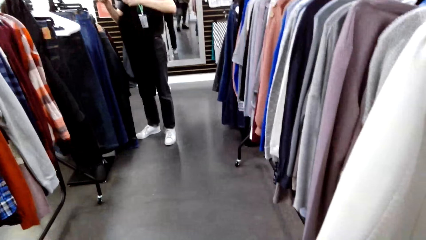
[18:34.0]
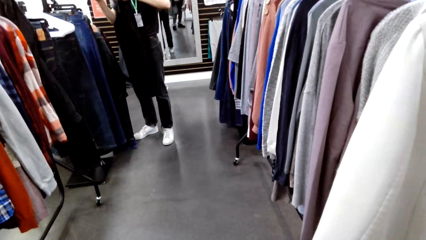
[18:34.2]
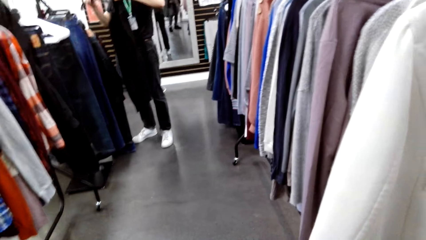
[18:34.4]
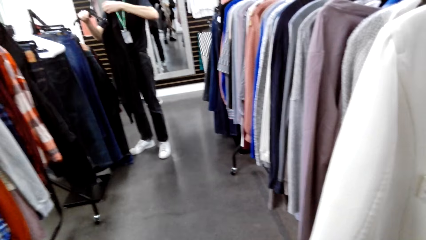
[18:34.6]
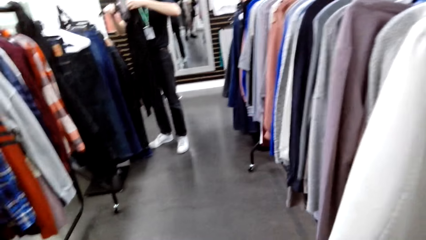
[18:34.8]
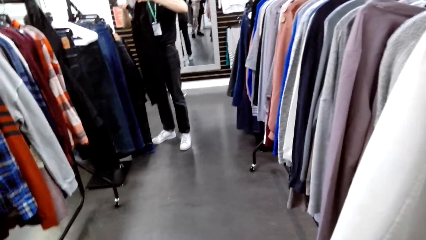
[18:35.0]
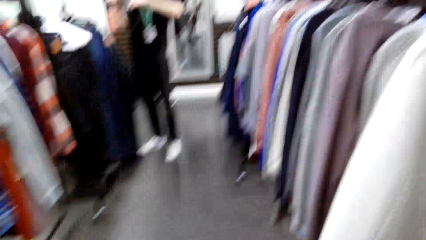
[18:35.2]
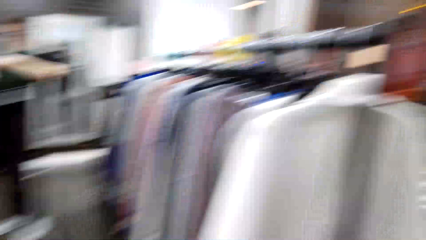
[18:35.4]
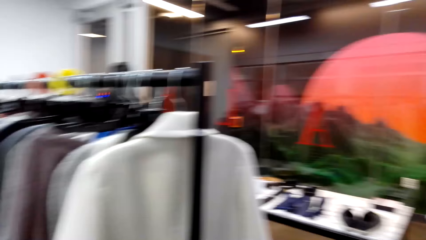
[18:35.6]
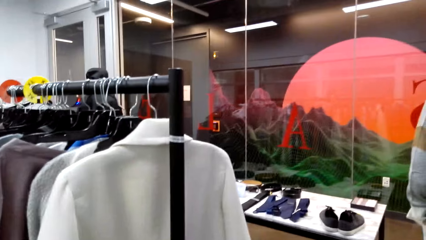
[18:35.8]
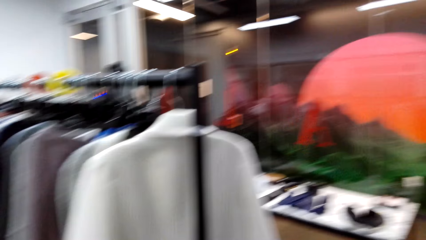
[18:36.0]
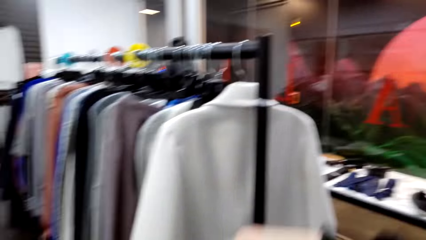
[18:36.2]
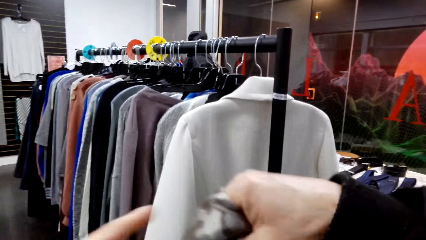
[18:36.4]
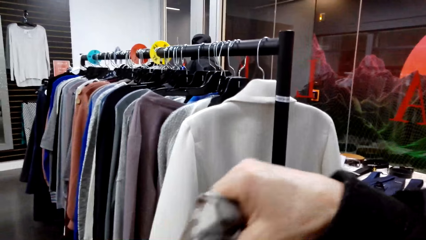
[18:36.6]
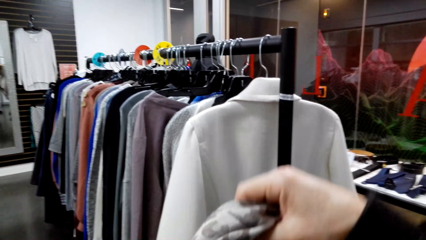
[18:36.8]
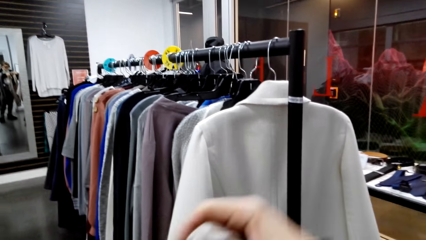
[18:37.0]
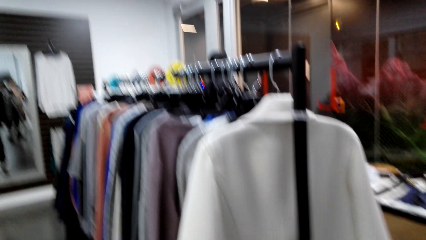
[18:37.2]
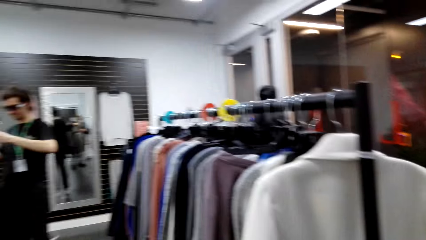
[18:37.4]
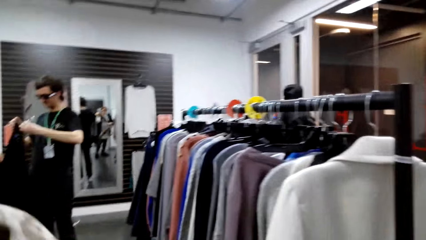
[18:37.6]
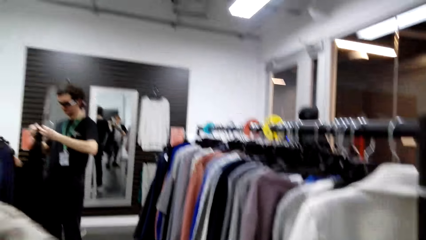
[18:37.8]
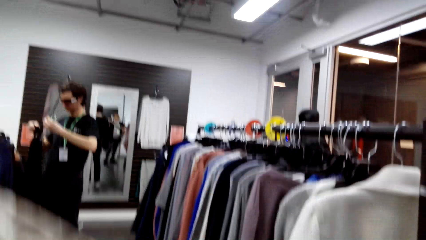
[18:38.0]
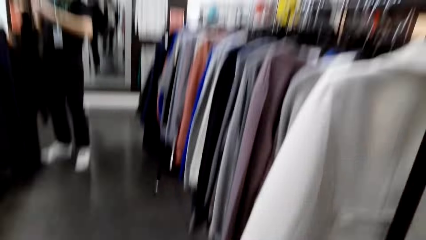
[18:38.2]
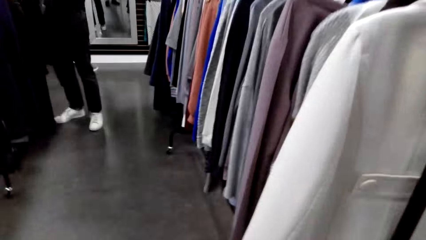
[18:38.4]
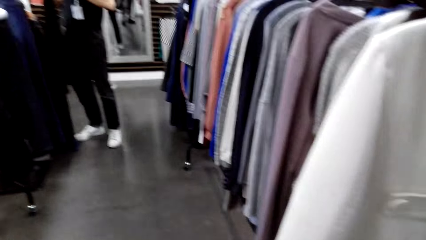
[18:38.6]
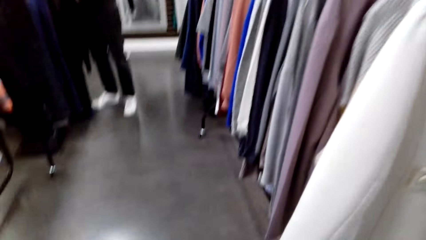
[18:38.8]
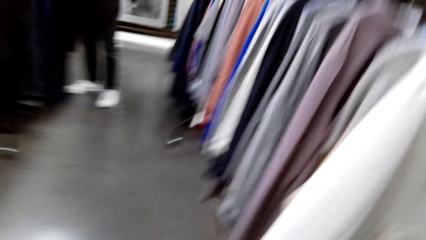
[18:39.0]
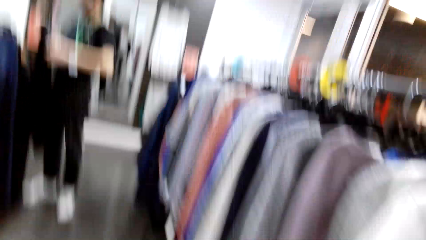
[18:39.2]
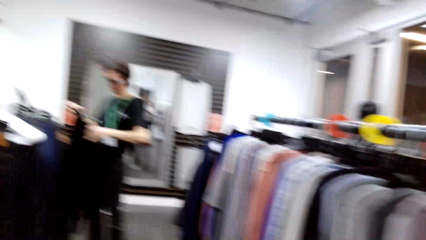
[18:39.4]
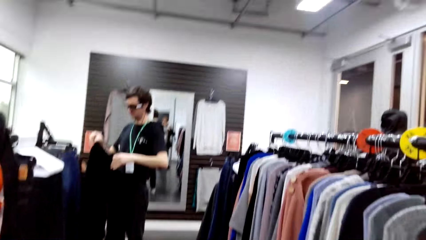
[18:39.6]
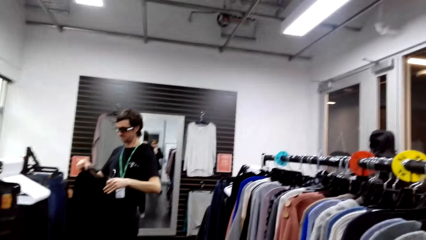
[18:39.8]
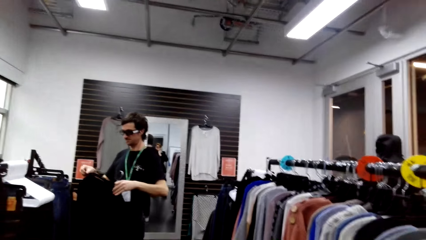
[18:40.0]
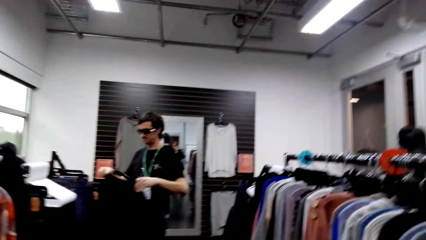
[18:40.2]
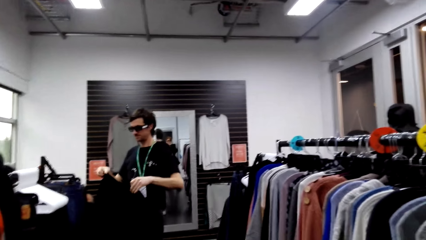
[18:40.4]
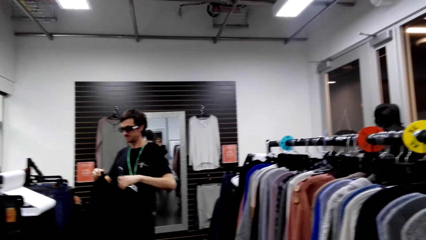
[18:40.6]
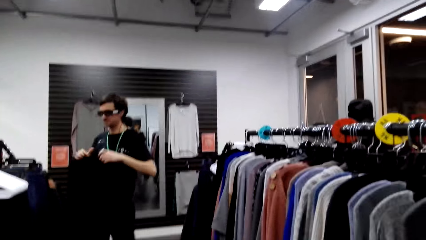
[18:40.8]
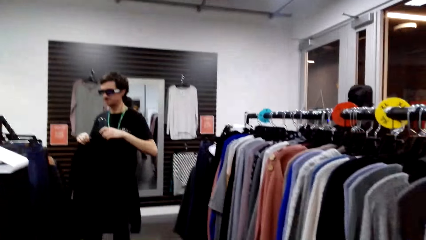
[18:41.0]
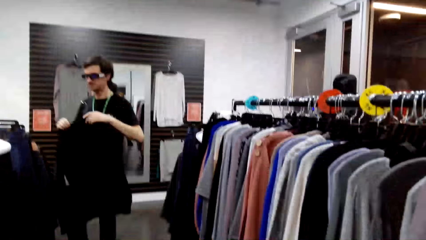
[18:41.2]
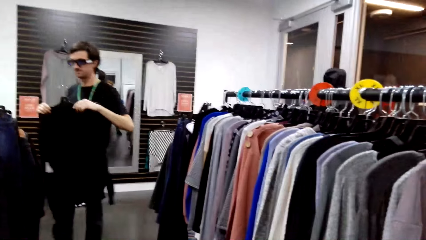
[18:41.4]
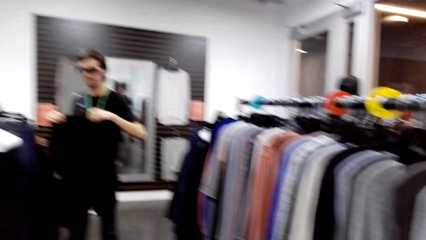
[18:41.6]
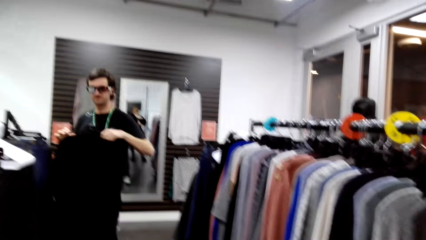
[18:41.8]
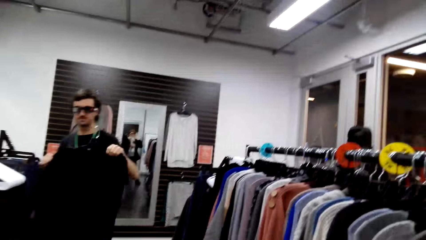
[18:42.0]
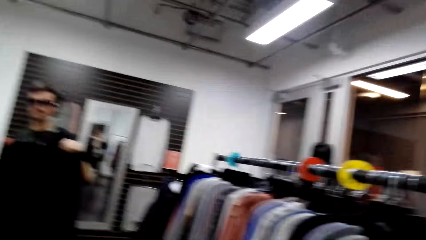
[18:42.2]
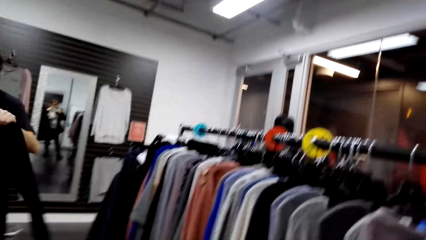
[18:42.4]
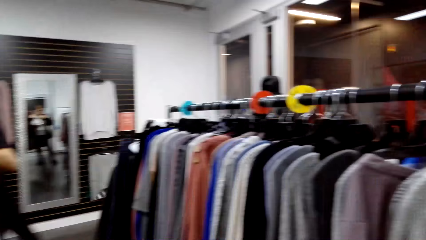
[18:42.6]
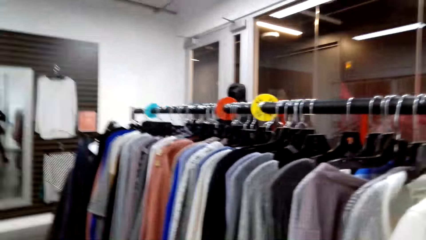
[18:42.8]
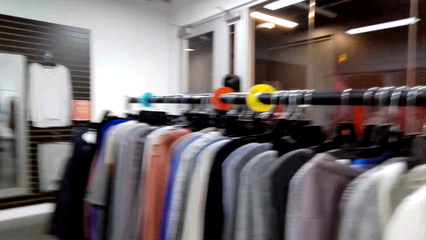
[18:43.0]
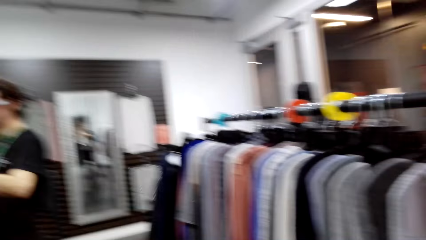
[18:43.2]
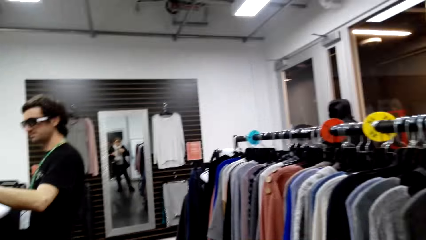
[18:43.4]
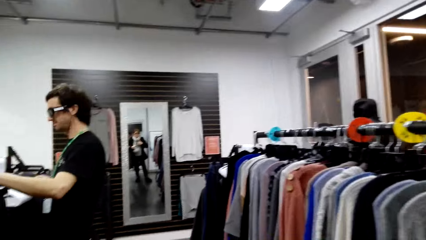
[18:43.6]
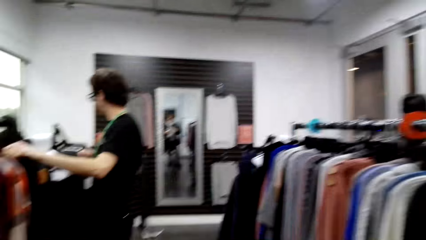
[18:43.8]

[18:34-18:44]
The camera wearer looks around the store. They do something. A male puts the sweater on the hanger.

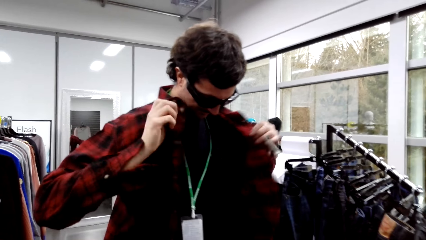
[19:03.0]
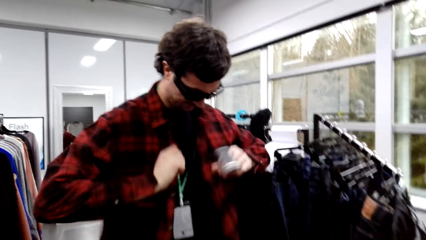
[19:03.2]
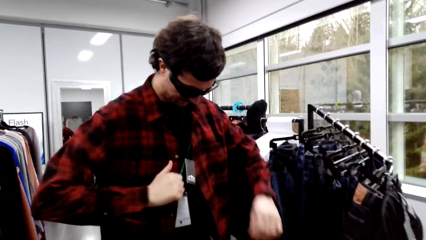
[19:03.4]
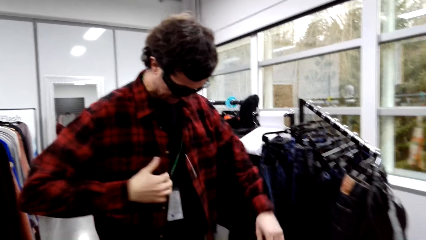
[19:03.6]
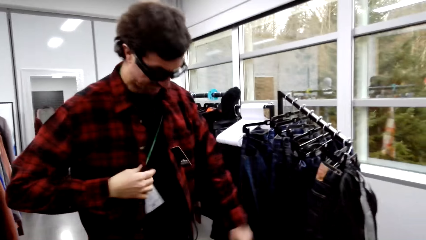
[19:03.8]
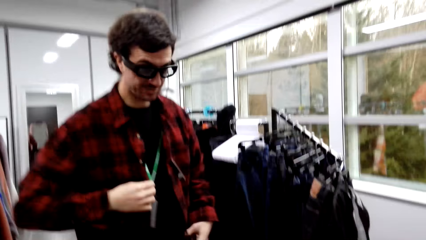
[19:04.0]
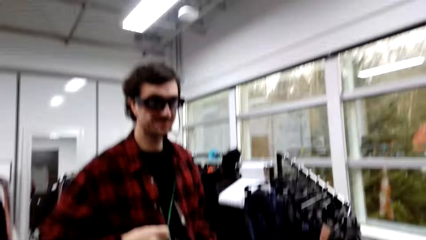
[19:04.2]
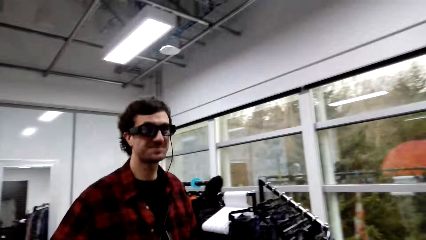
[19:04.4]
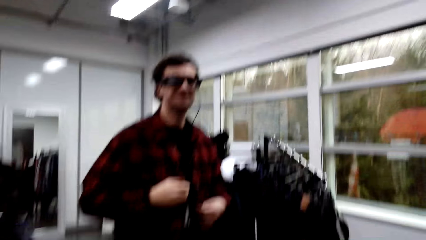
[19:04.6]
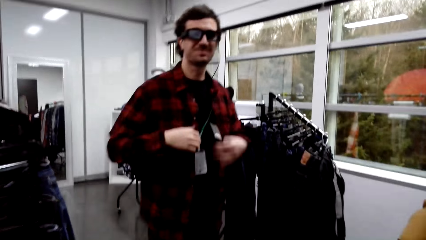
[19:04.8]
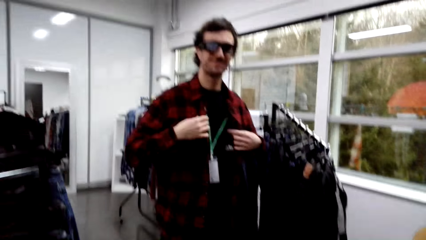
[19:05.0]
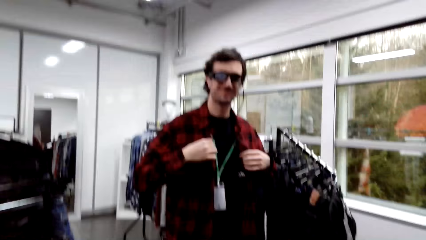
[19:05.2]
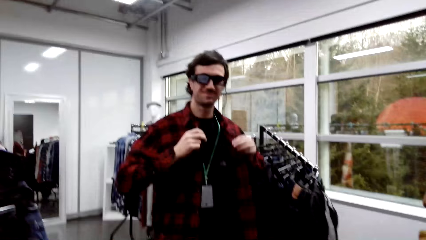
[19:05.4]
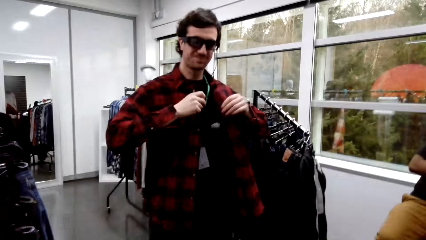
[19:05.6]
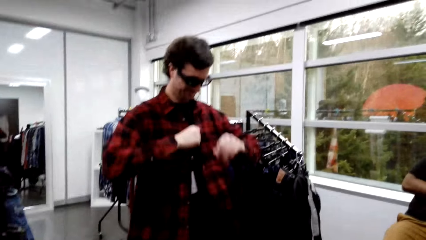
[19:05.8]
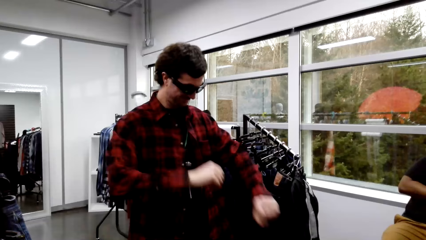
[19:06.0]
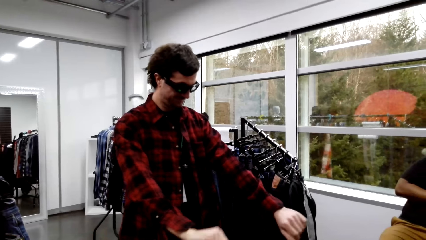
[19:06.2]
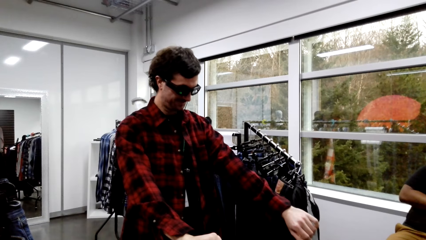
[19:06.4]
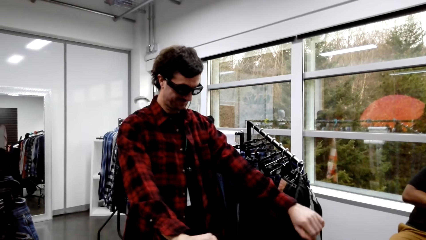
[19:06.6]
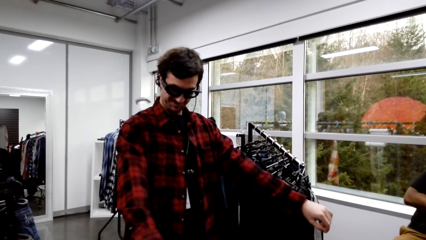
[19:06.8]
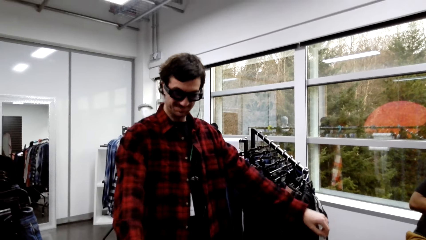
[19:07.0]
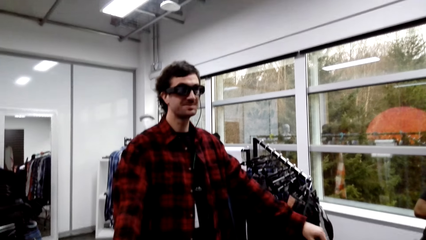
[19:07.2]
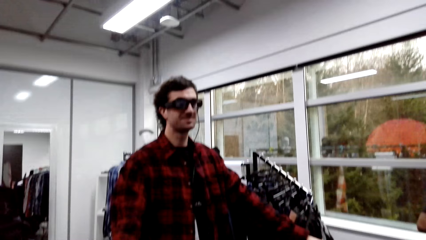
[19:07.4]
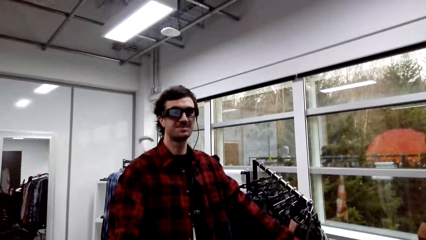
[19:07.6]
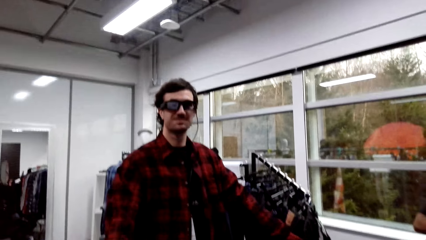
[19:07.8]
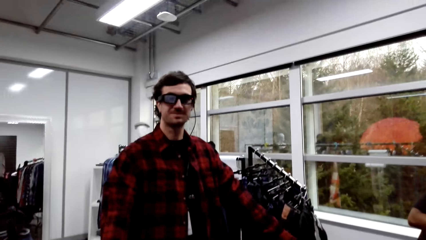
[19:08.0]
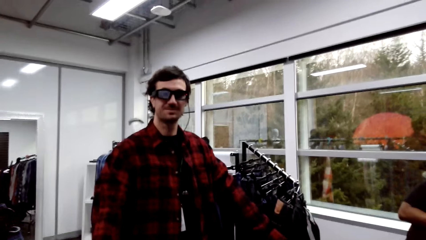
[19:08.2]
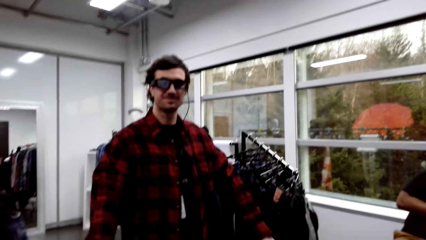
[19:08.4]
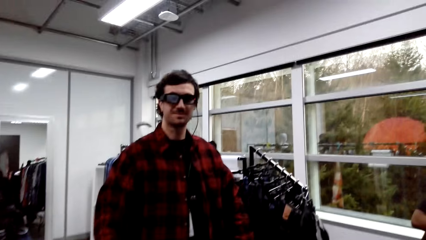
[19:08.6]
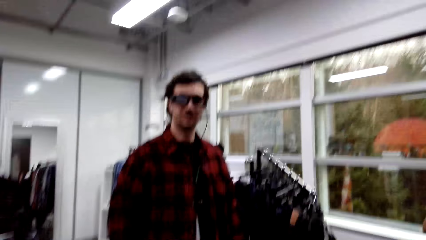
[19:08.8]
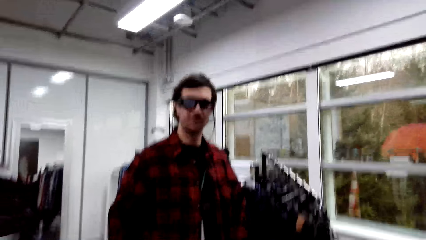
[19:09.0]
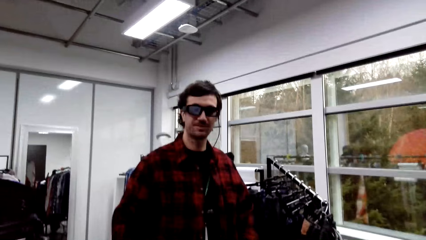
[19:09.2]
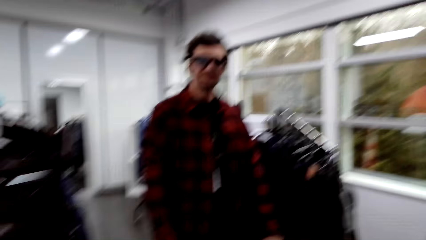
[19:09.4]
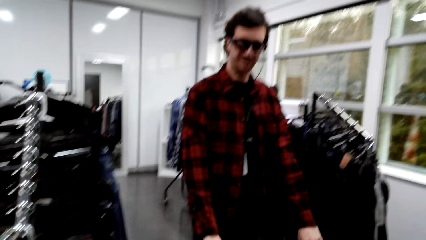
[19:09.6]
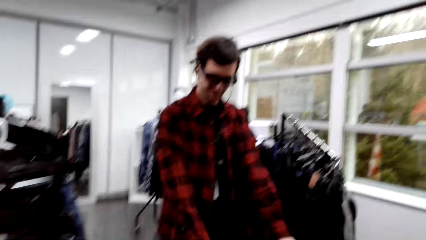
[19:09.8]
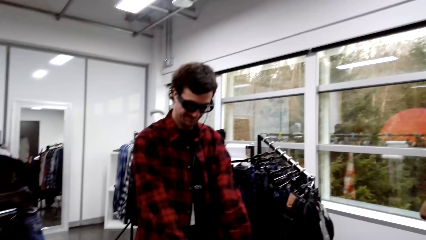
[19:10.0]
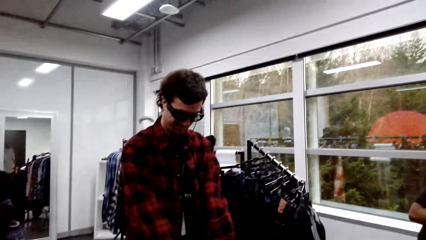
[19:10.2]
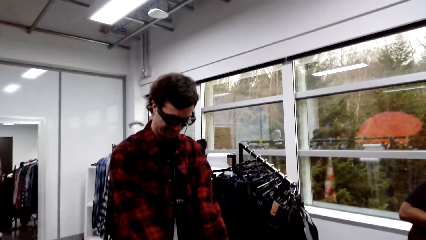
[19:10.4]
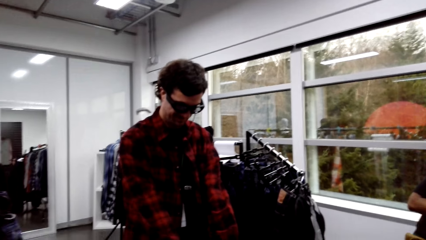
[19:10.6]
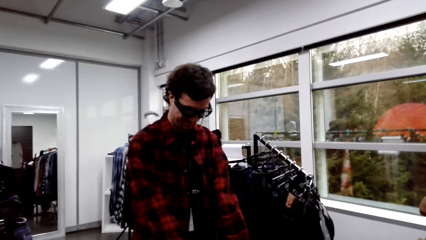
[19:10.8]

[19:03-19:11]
A male converses with a female. The male does a hand movement. The camera wearer converses with the male.
